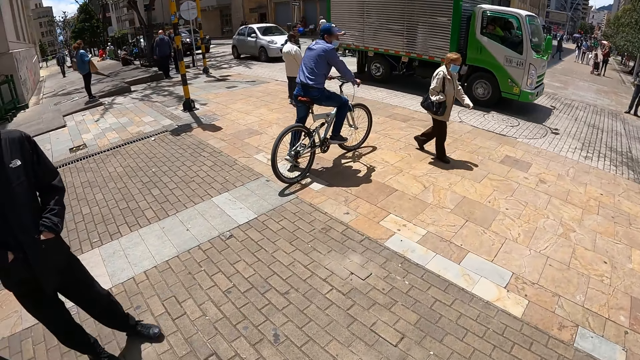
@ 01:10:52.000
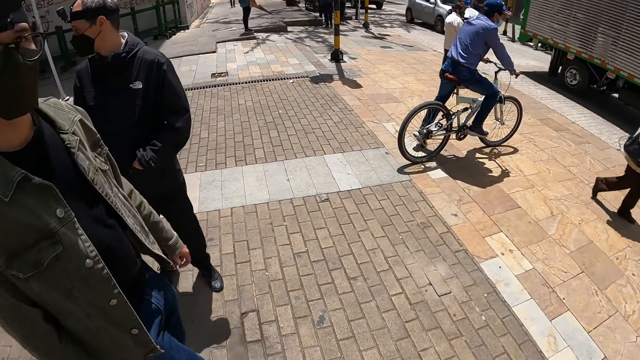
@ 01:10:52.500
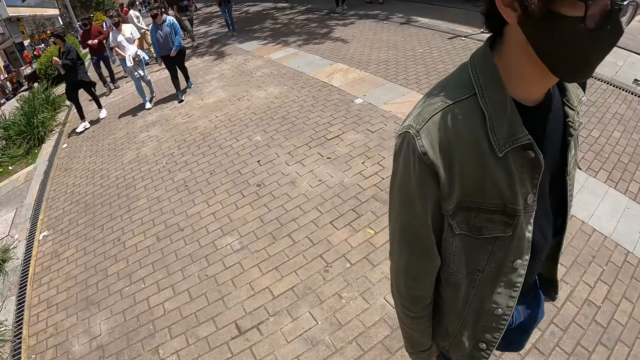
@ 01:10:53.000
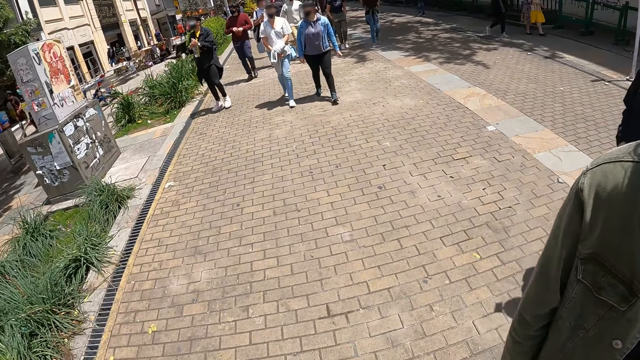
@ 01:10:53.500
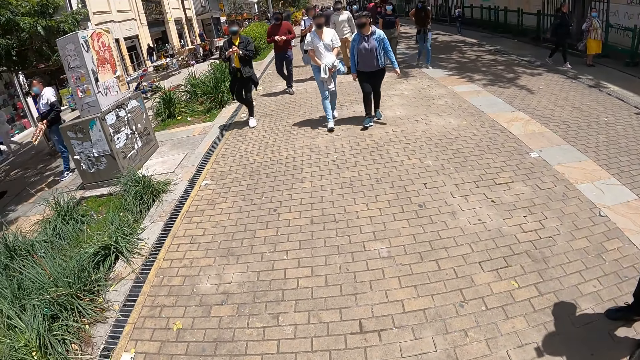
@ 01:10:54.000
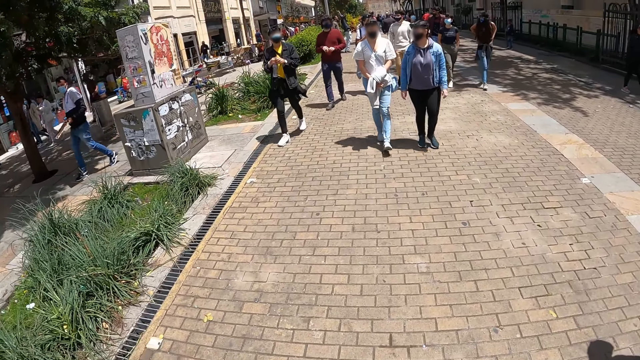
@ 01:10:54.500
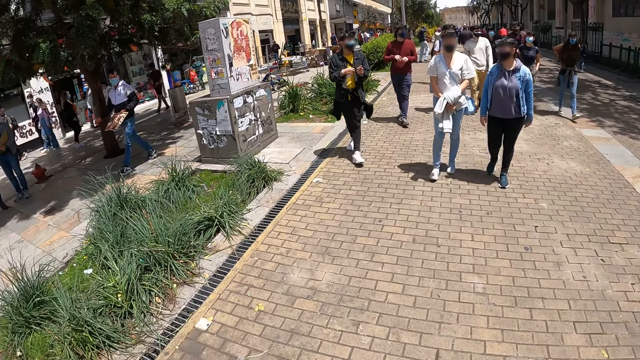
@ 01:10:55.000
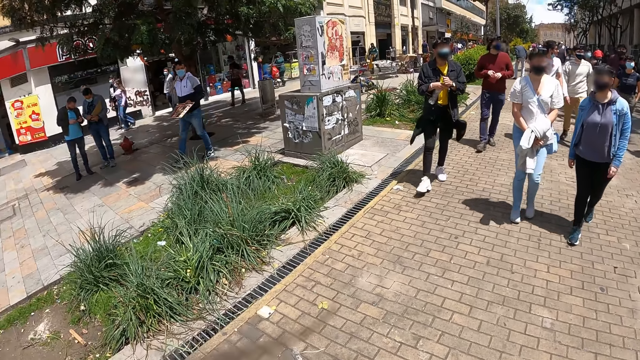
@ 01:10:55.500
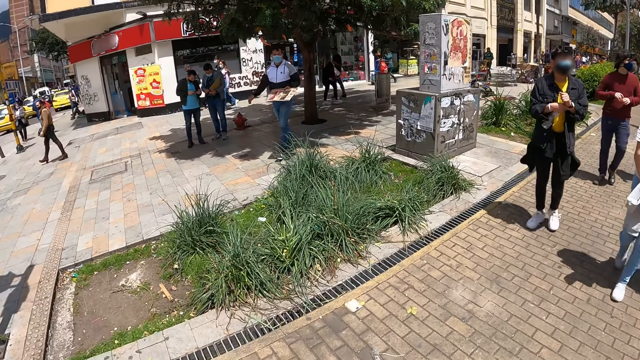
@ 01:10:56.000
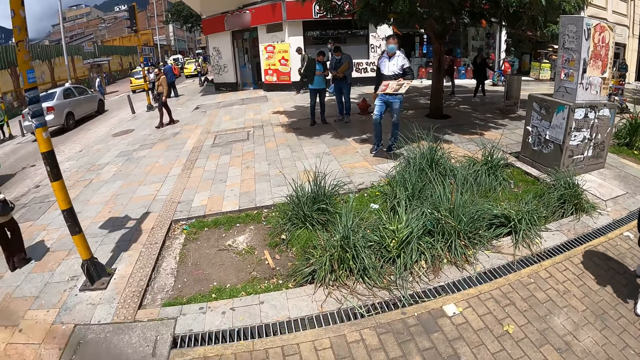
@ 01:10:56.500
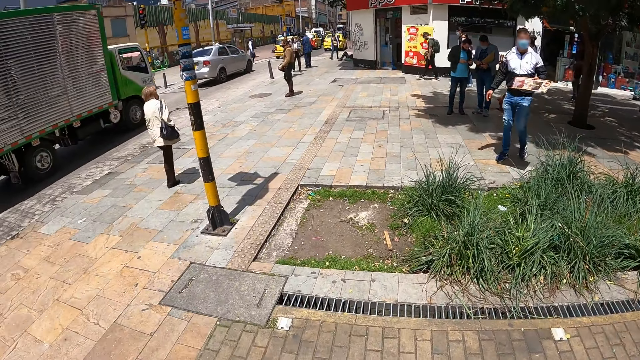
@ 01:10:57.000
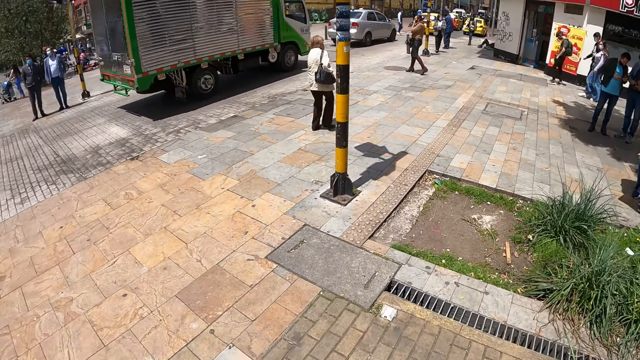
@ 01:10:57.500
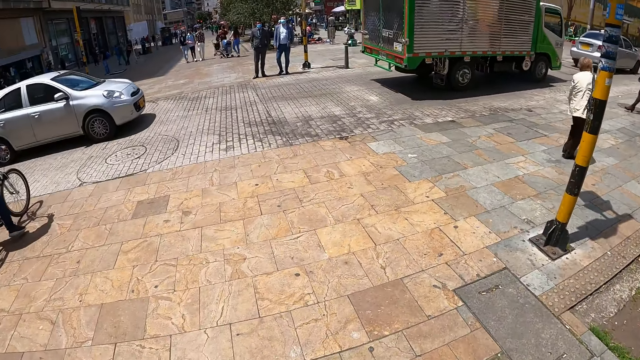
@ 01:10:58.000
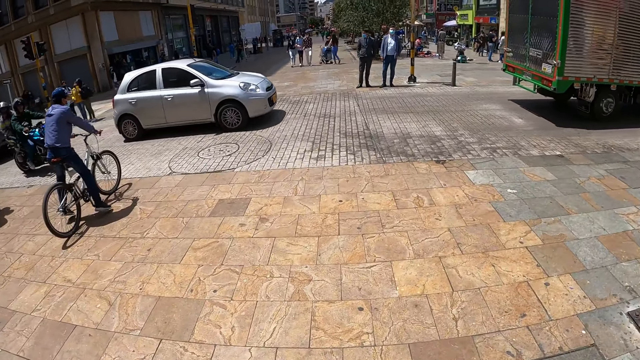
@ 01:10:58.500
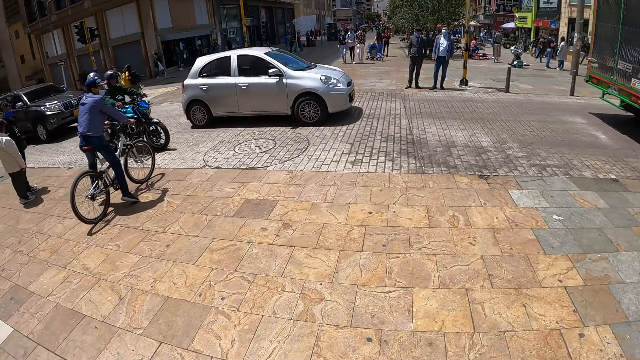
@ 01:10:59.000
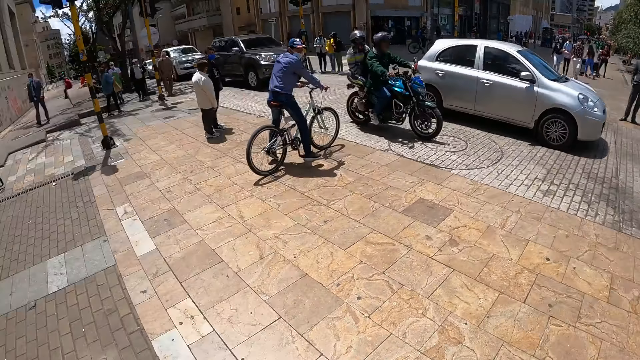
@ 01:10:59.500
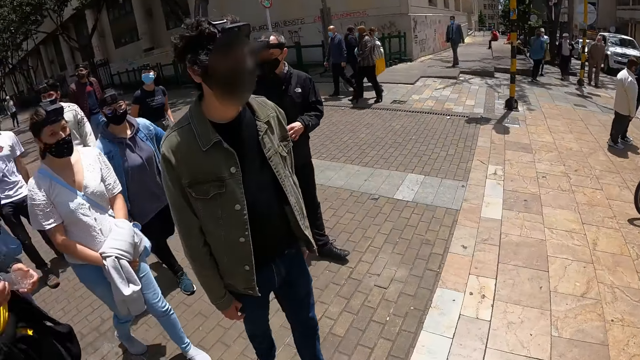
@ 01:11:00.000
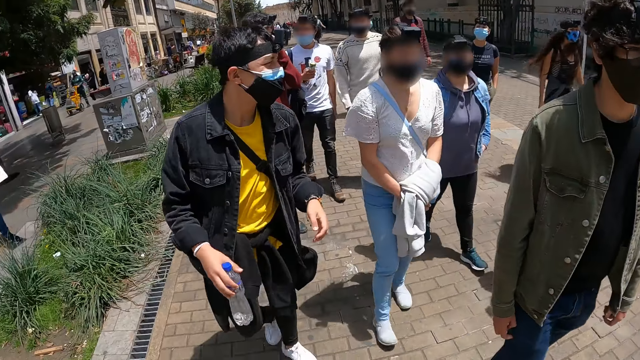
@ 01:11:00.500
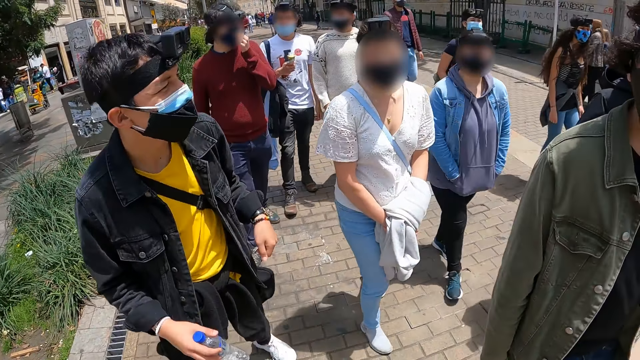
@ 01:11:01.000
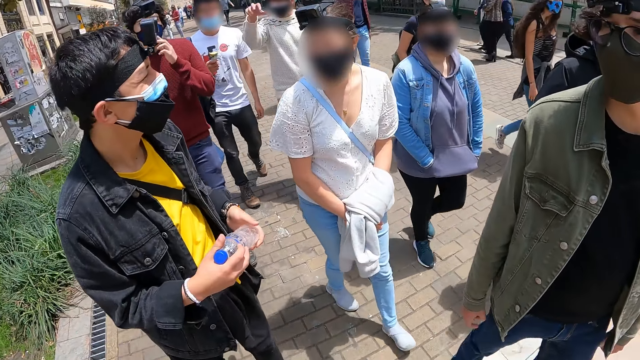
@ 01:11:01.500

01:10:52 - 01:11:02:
The camera wearer looks around.

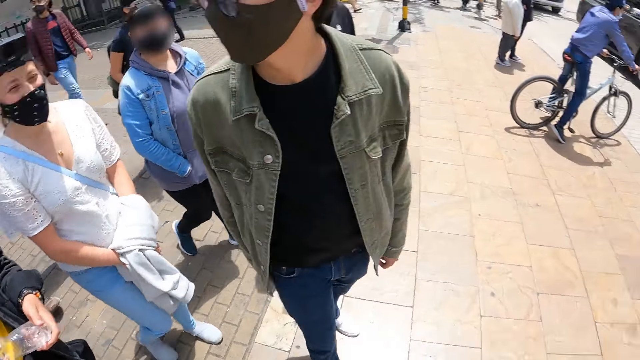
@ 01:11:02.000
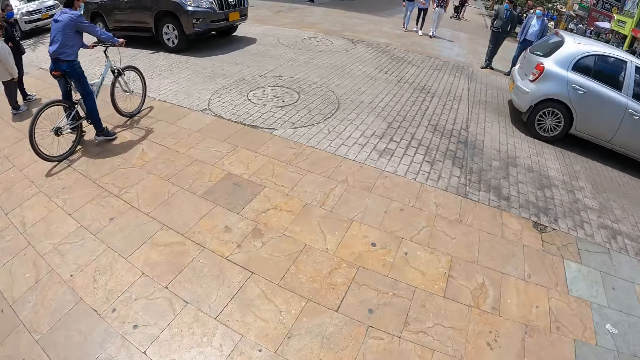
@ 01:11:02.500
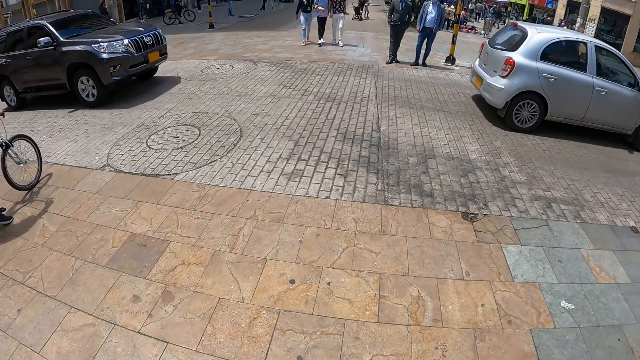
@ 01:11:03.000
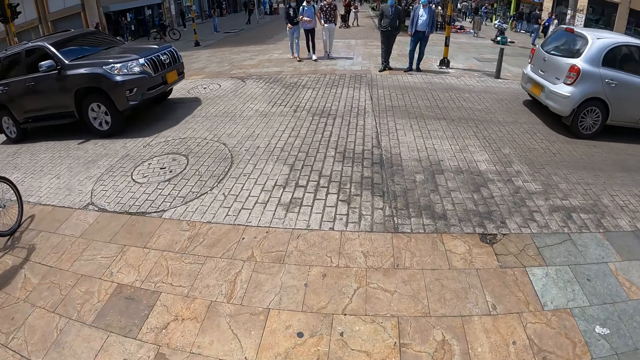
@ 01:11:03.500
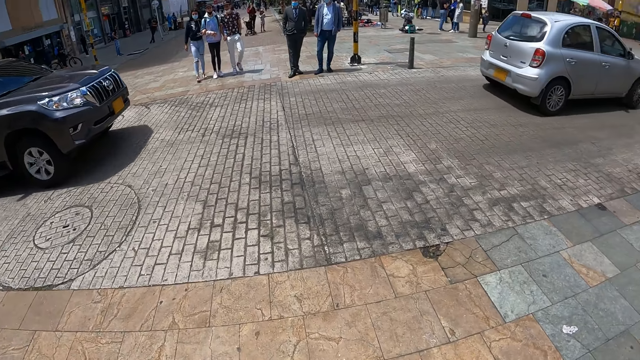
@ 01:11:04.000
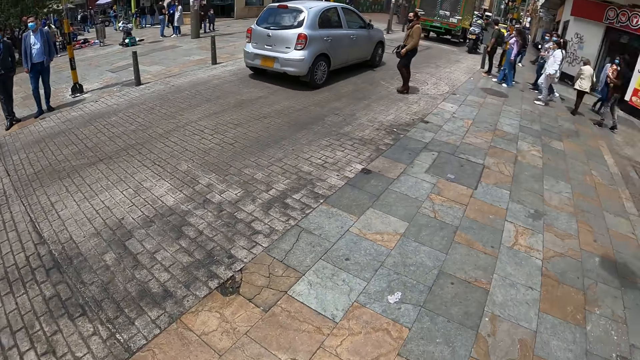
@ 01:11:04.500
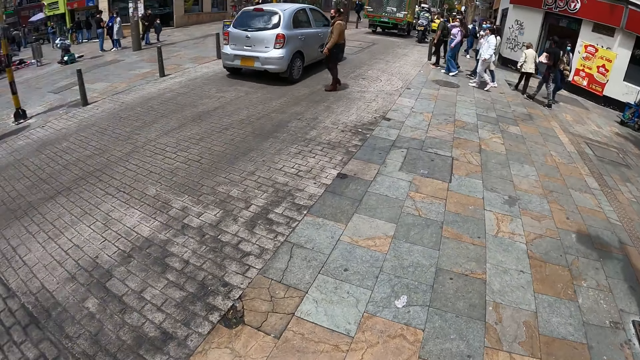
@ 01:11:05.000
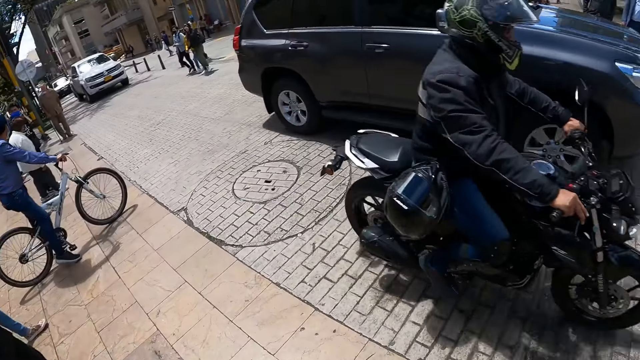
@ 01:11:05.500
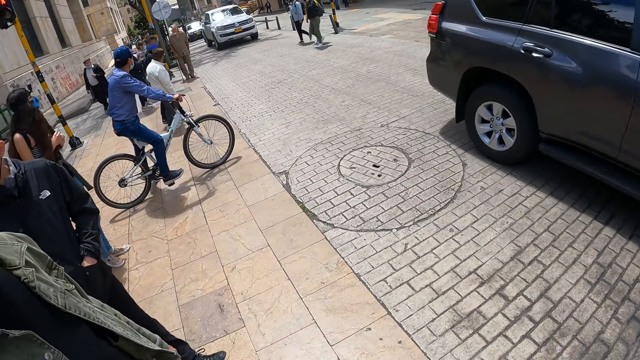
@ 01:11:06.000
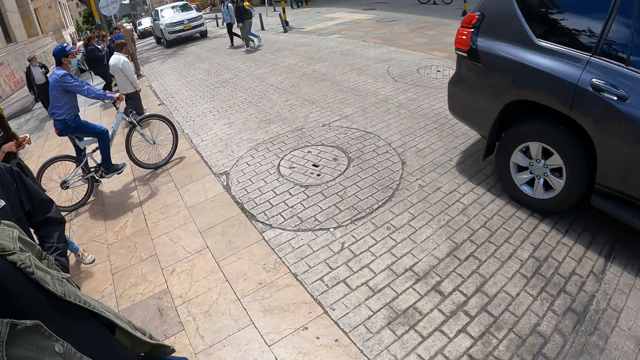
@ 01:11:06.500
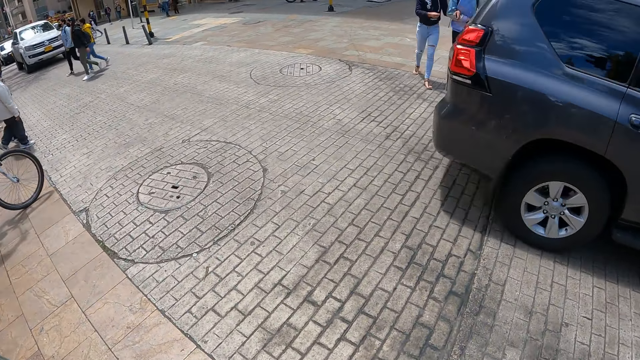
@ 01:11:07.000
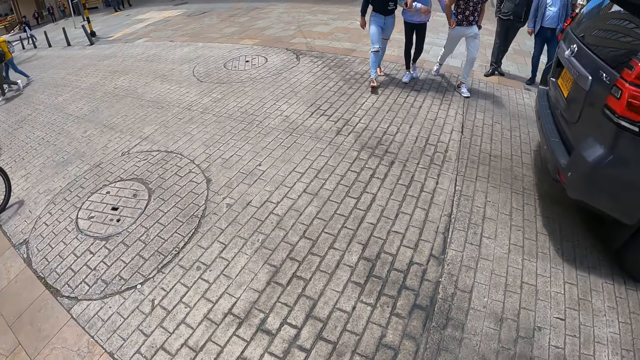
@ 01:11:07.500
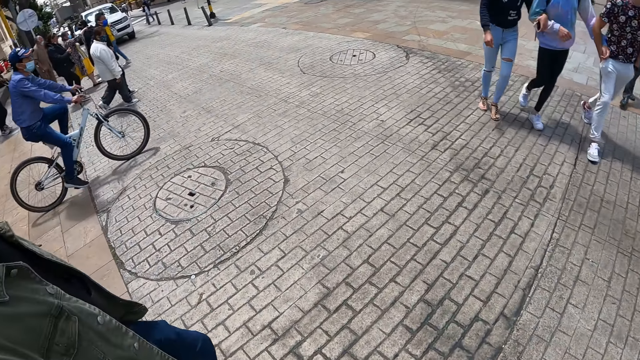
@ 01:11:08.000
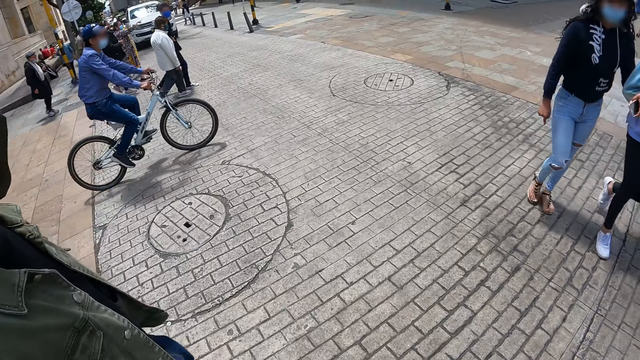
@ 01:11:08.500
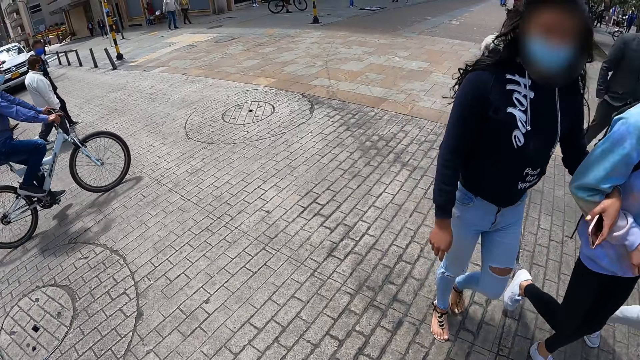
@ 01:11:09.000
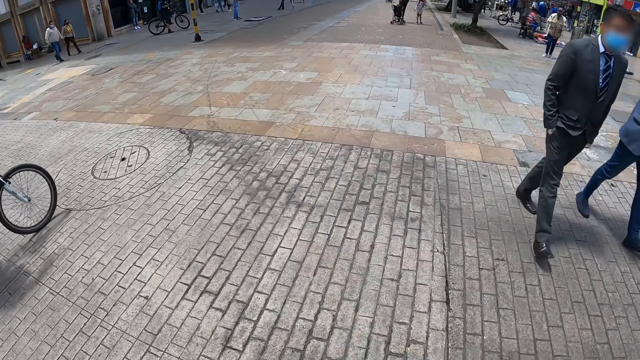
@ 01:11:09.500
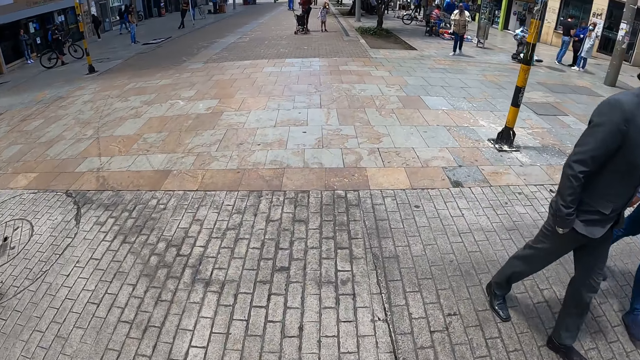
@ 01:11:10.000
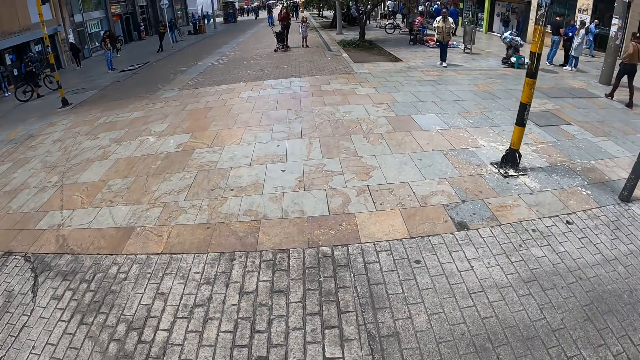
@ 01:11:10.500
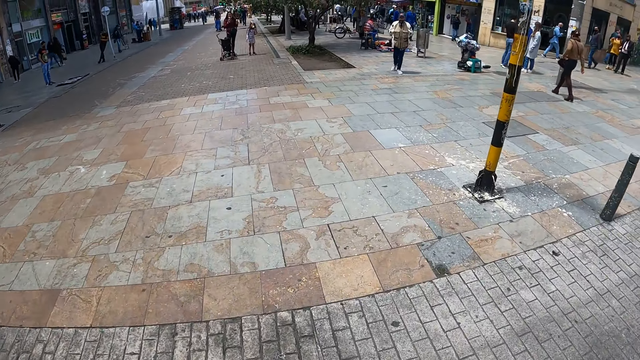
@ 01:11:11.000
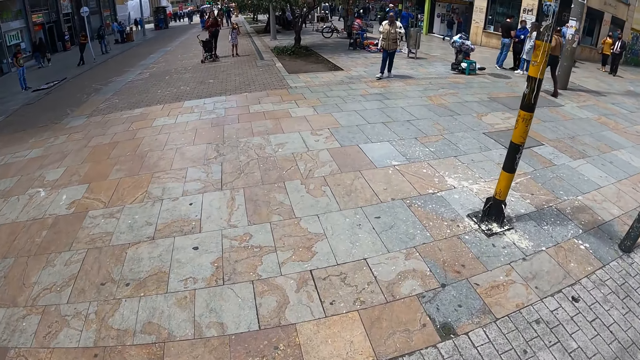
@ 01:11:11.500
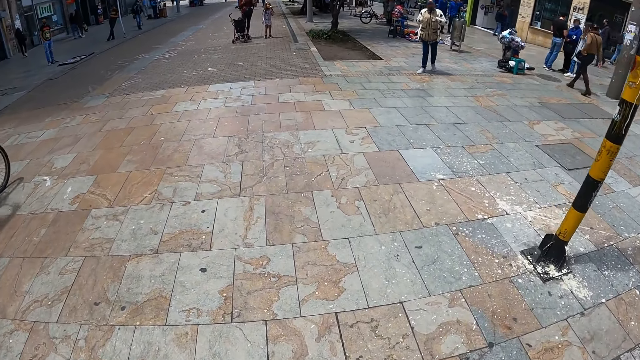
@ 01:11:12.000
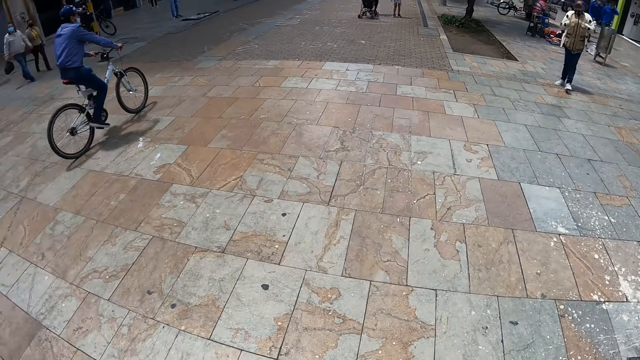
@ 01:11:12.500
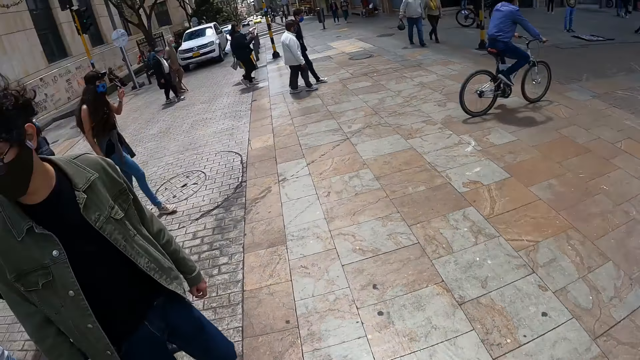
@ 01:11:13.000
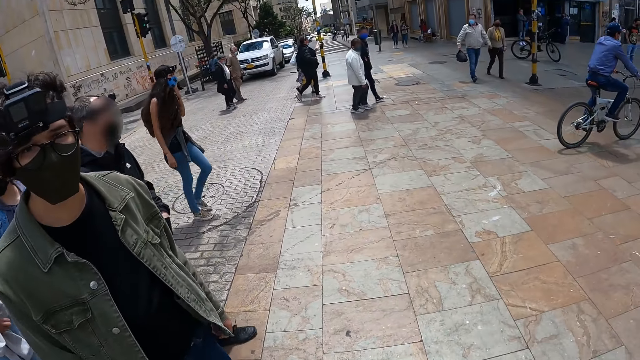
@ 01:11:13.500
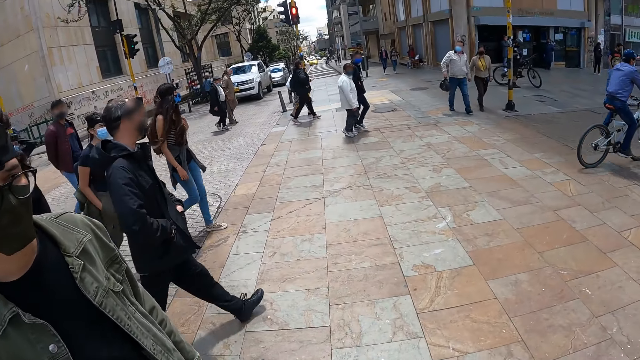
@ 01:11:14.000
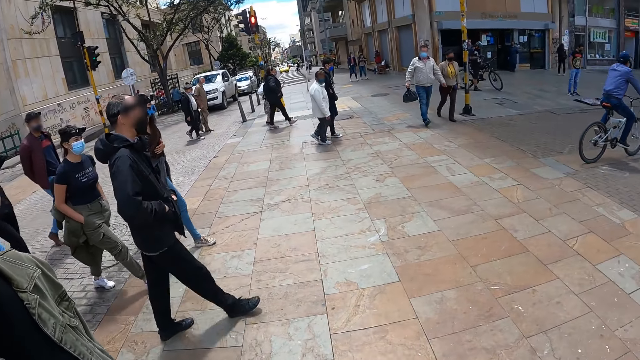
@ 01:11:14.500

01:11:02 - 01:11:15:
The camera wearer walks on the pavement. They look around. They cross the road. They look around.
